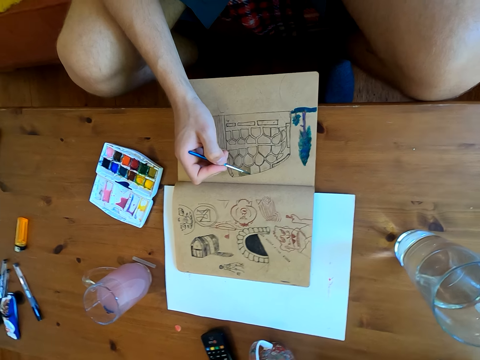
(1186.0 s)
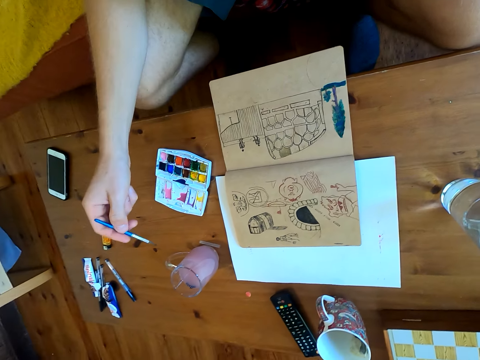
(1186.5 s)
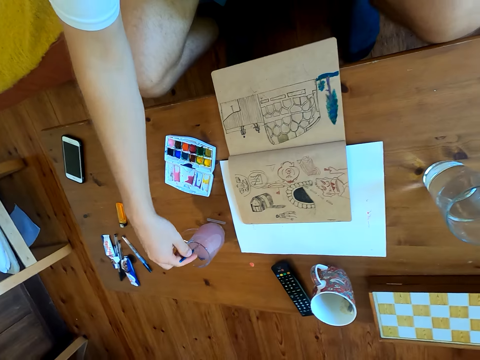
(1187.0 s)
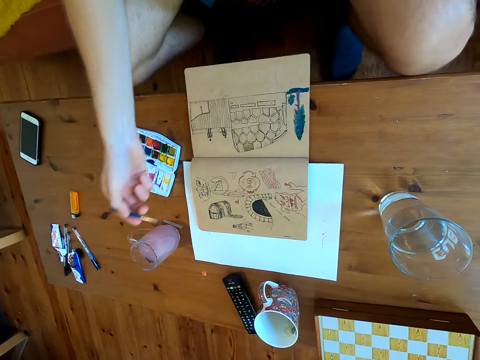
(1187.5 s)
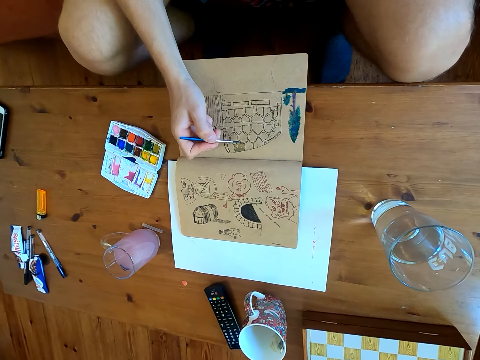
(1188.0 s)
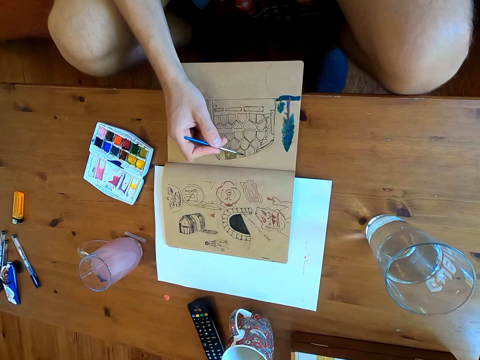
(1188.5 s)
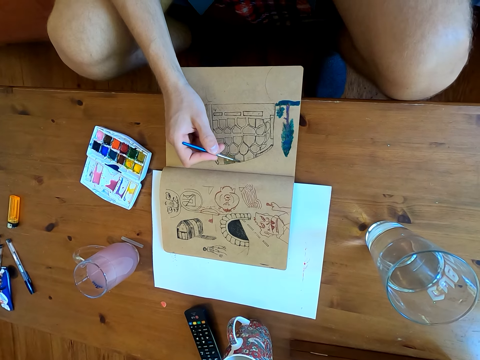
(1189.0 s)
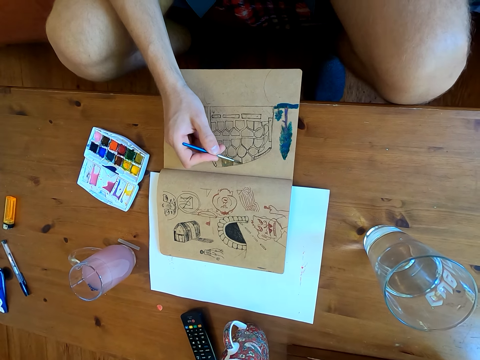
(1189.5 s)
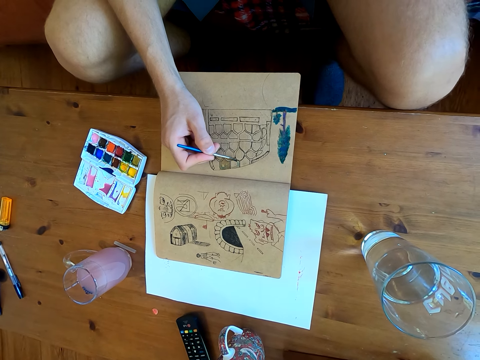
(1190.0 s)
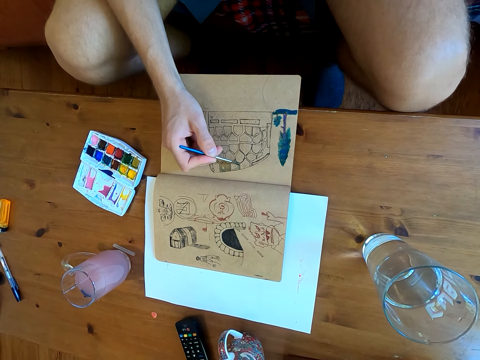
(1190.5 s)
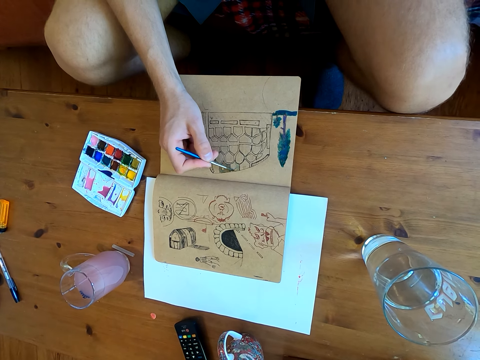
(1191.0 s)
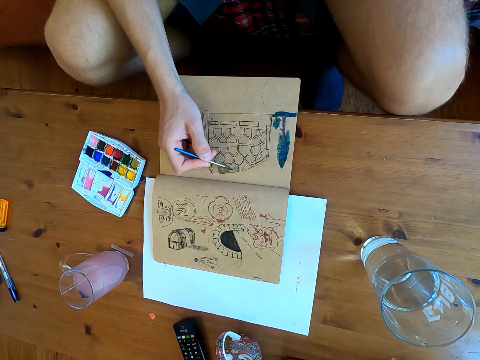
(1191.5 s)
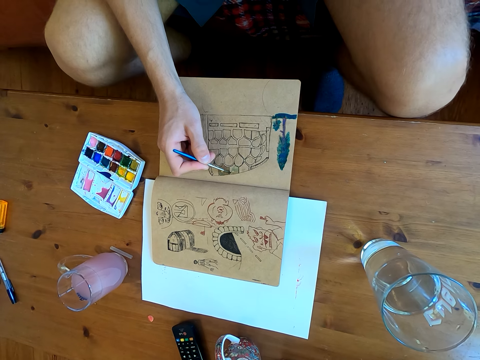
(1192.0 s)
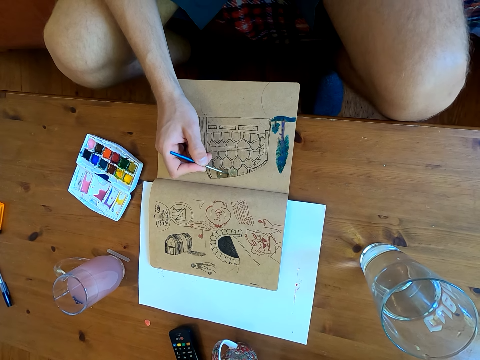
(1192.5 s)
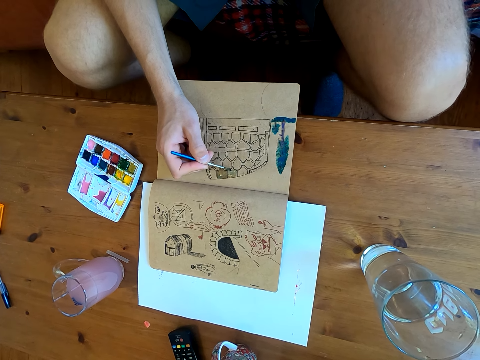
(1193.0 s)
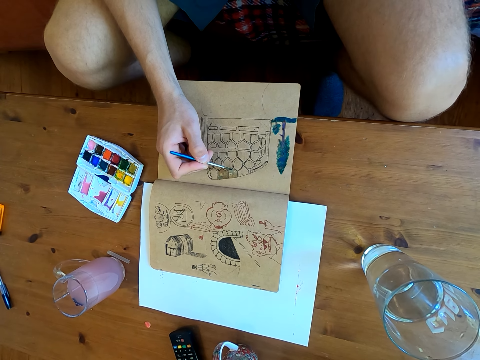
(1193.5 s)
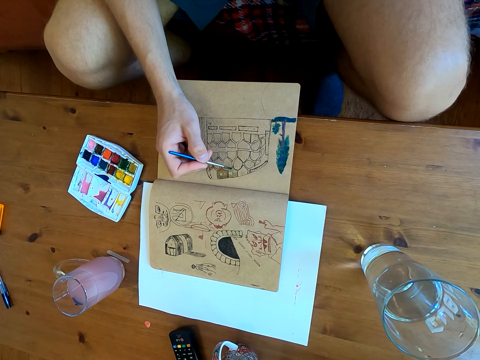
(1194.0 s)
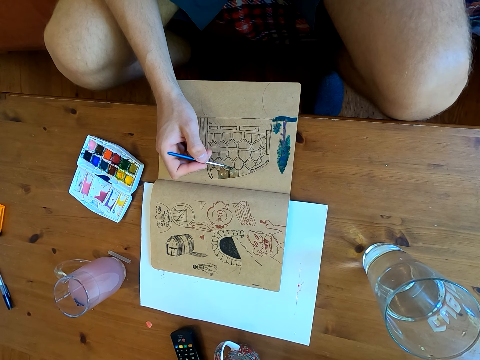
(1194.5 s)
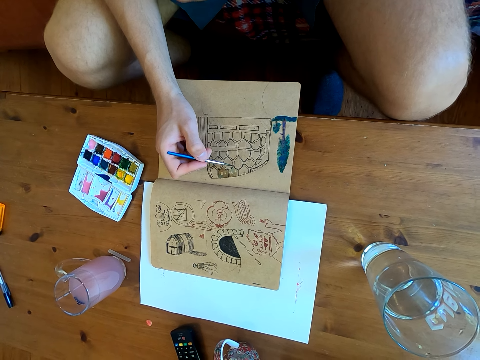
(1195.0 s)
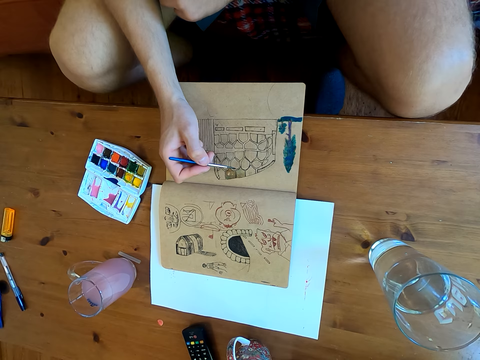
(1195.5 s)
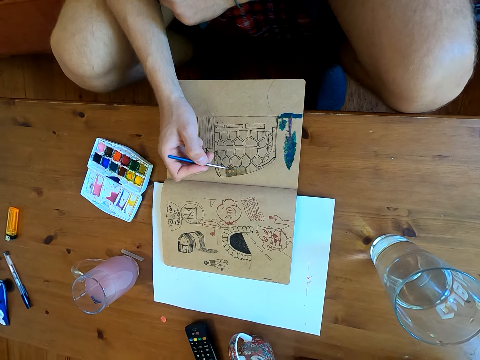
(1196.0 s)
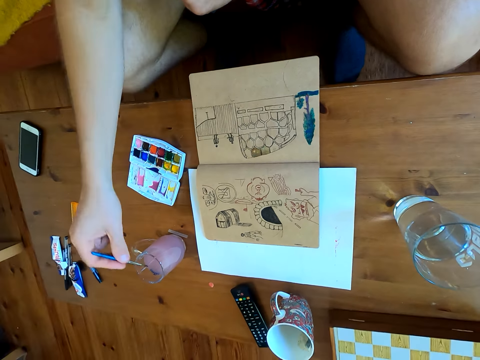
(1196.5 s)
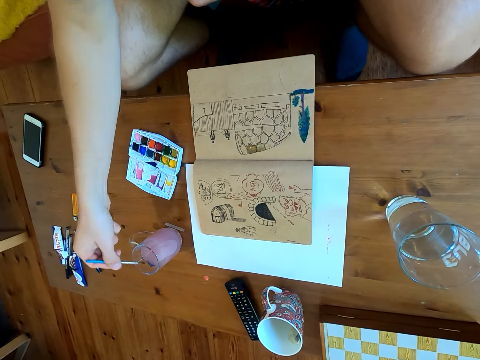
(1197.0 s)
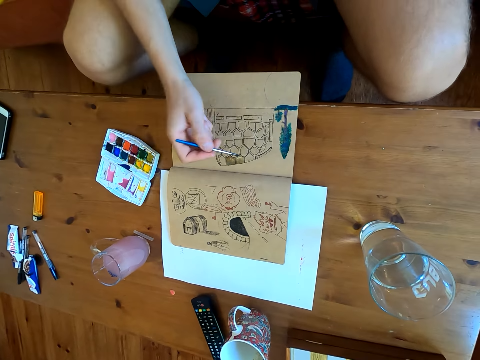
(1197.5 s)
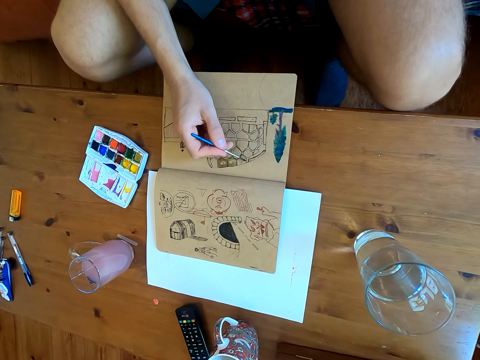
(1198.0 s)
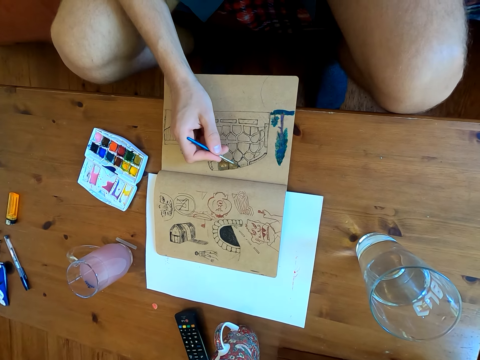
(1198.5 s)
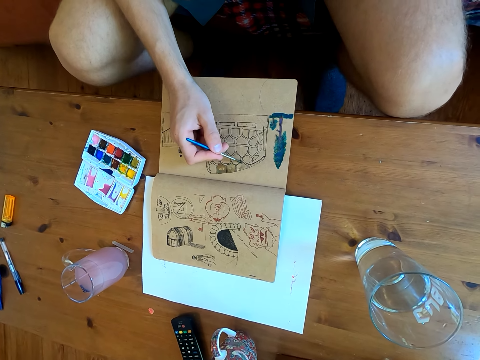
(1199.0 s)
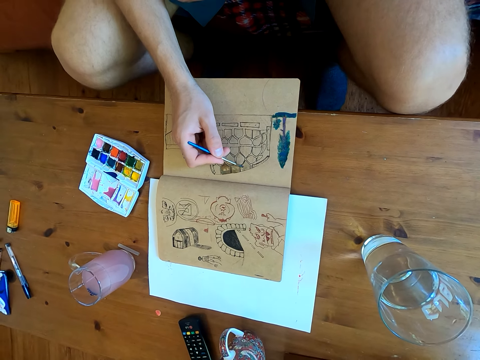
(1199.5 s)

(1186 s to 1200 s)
The camera wearer dips the brush in liquid. They paint on a page of the book. They dip the brush in the liquid. They paint on the page of the book.

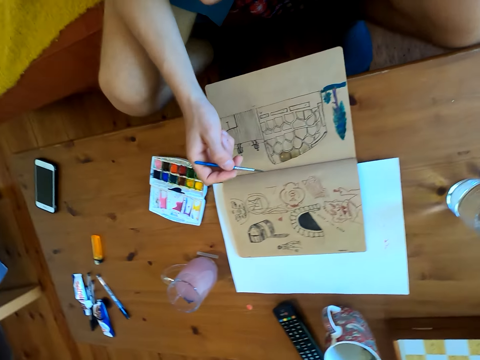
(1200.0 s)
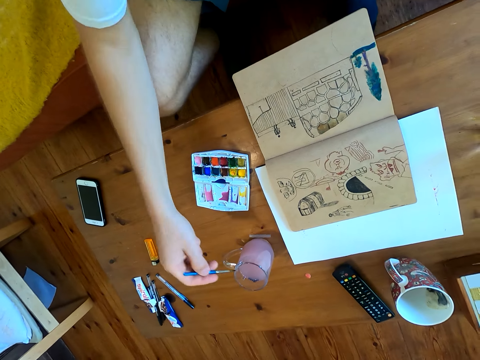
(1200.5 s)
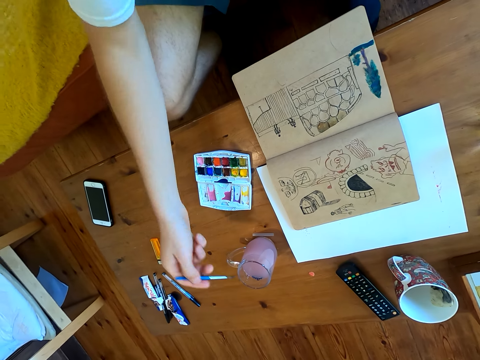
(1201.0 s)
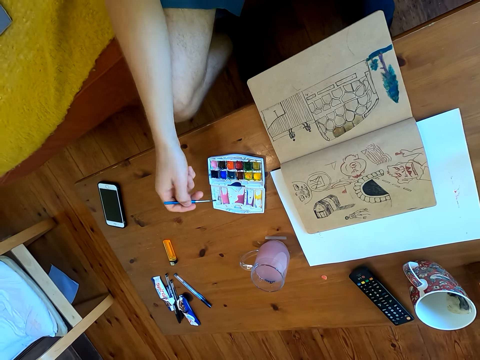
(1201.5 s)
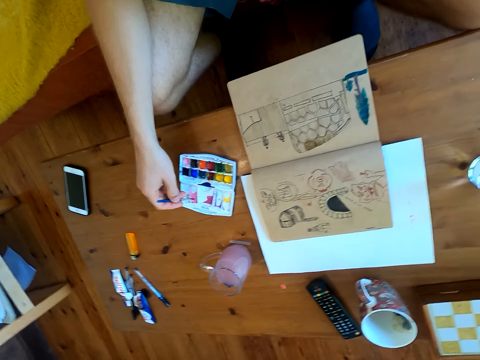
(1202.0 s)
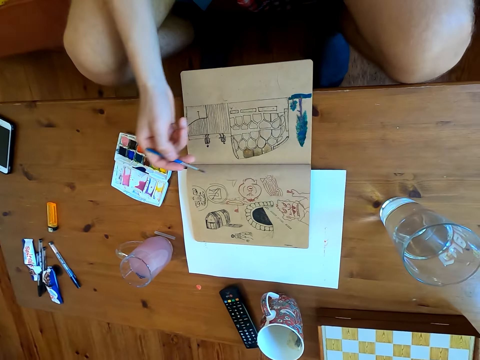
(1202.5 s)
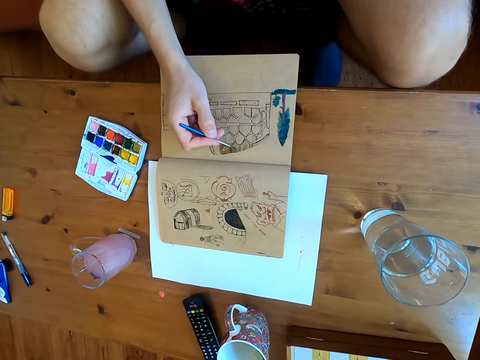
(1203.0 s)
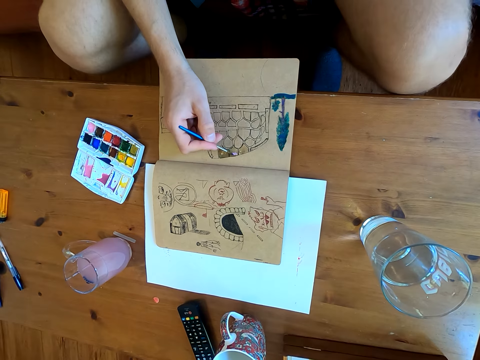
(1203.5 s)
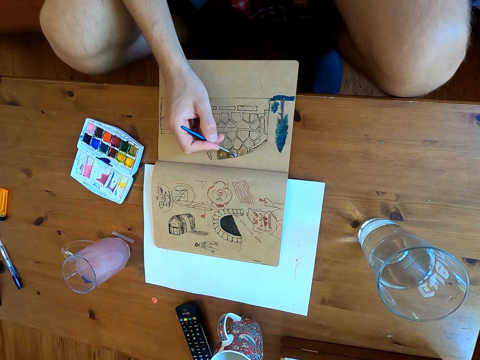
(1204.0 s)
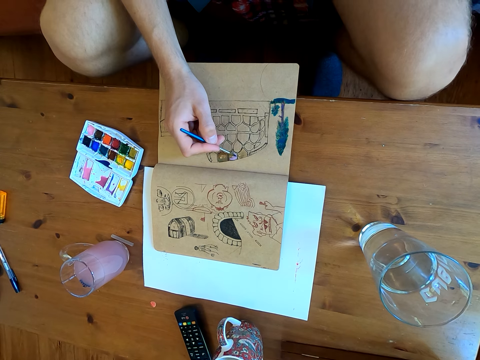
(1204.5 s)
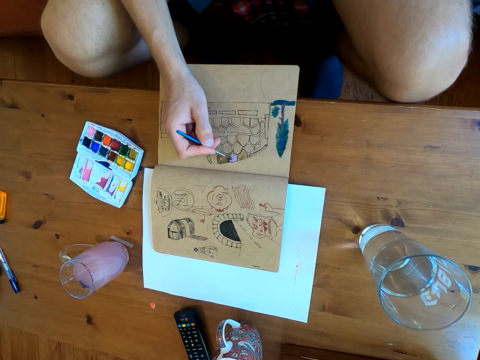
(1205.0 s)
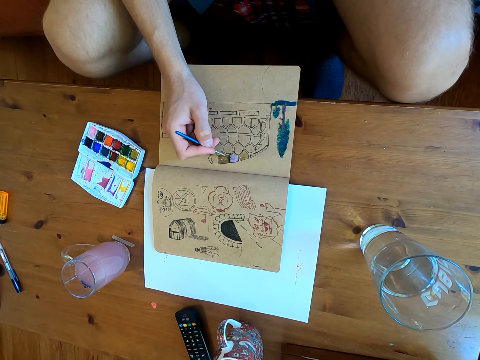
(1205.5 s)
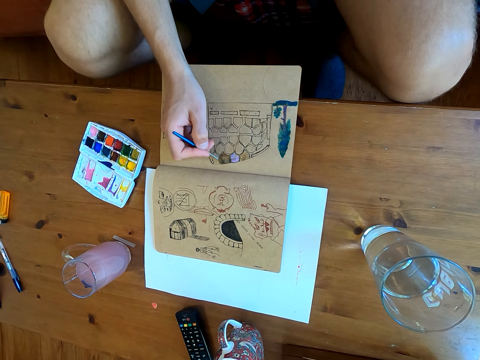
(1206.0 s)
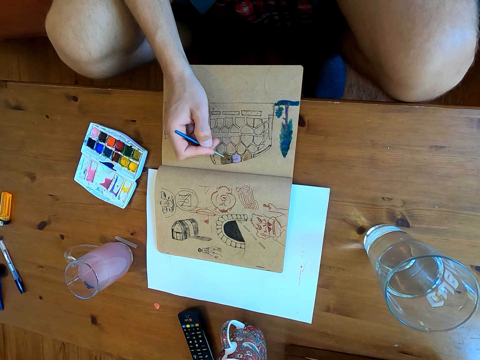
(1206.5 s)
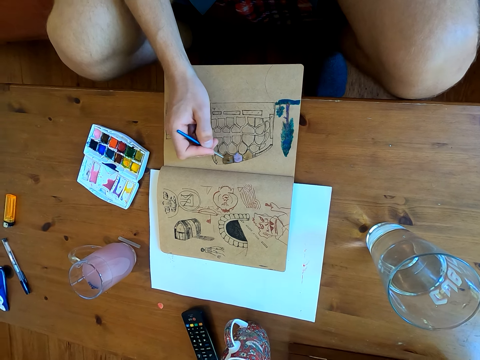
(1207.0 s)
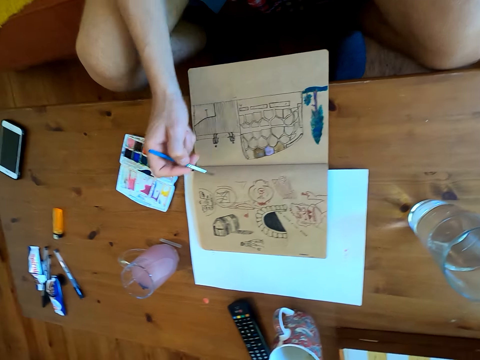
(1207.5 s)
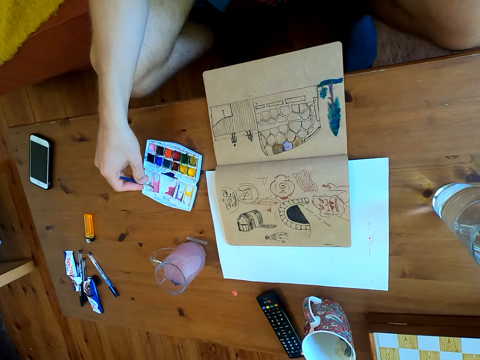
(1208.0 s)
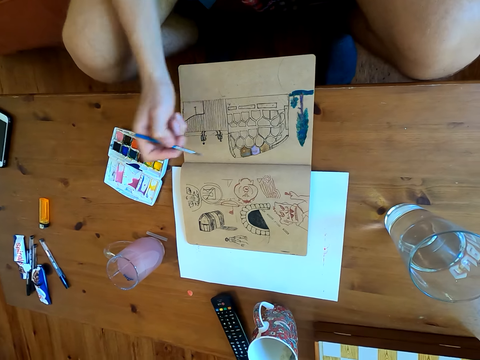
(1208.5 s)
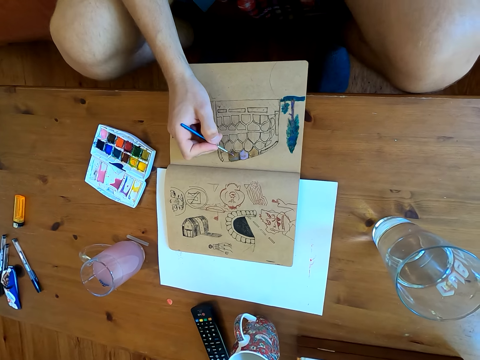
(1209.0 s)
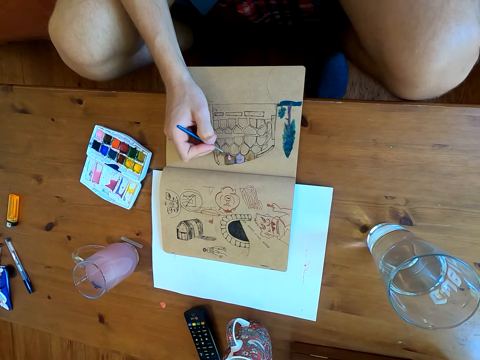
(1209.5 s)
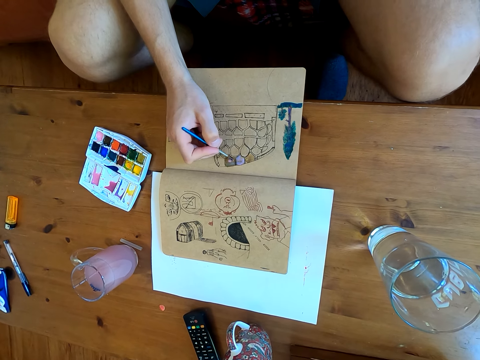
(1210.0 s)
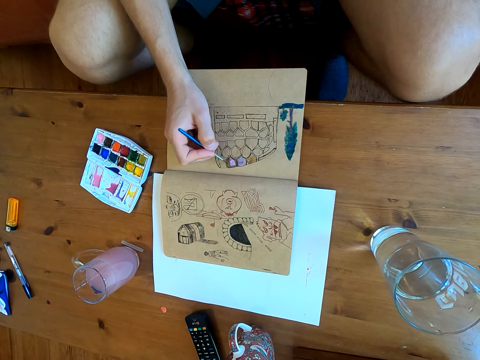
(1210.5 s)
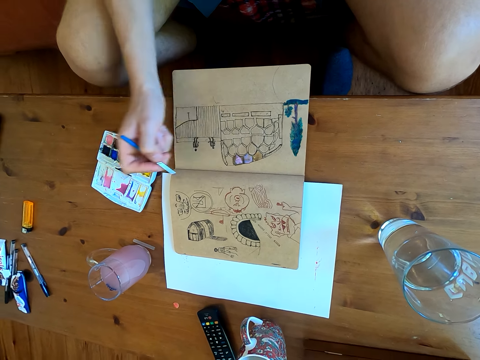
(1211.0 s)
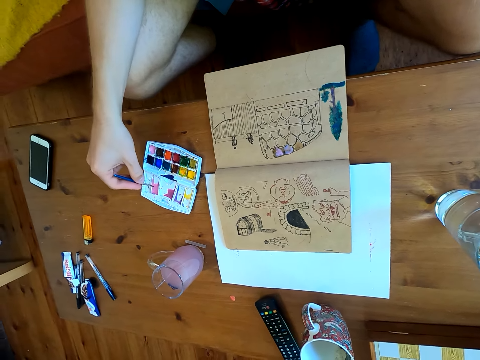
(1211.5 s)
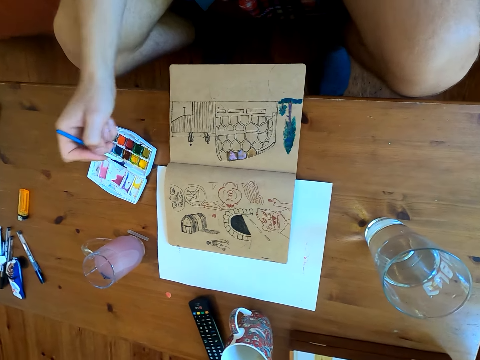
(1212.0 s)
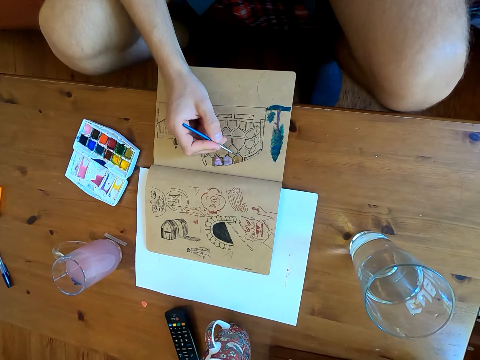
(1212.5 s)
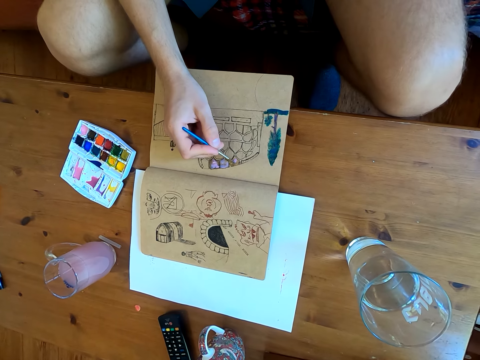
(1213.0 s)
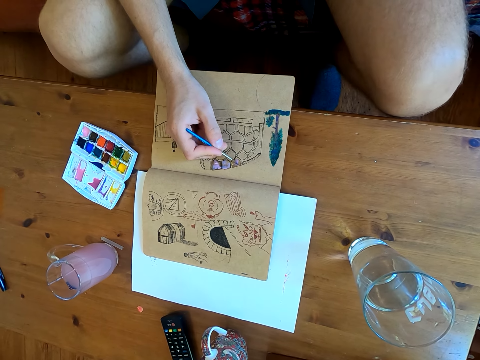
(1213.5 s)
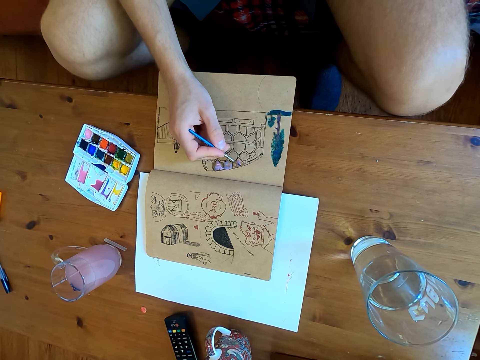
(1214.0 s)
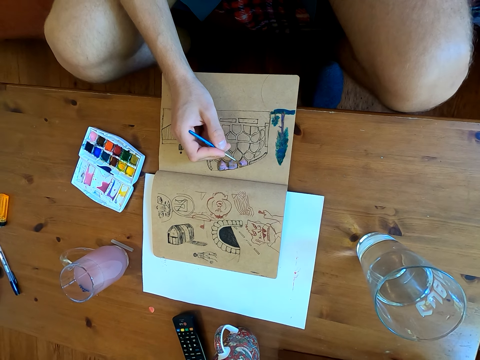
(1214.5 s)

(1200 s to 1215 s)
The camera wearer dips the brush in liquid. They immerse the brush in watercolor. They paint on a page of the book. They immerse the brush in the watercolor. They paint on the page of the book. They immerse the brush in the watercolor. They paint on the page of the book.
